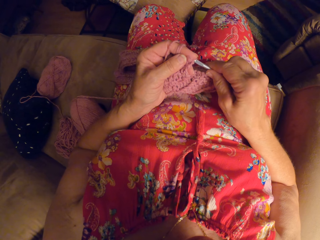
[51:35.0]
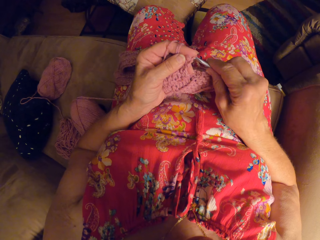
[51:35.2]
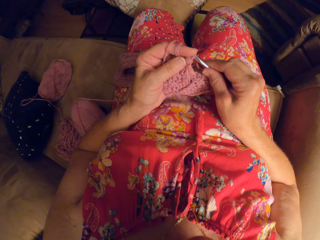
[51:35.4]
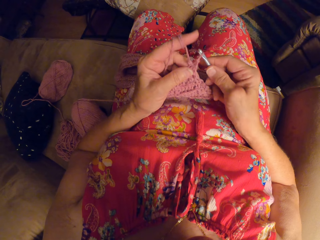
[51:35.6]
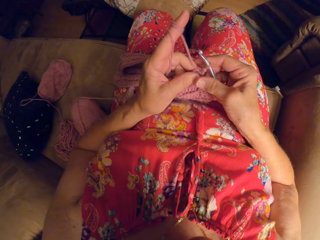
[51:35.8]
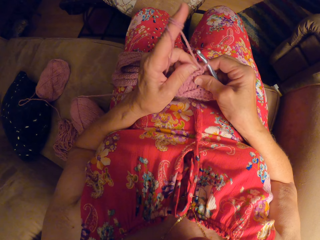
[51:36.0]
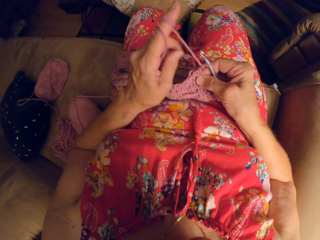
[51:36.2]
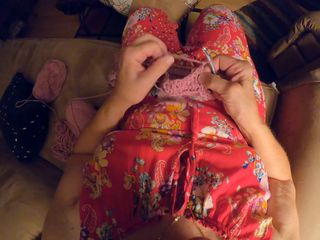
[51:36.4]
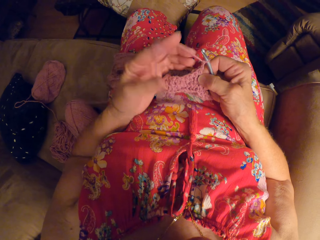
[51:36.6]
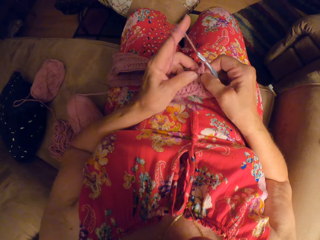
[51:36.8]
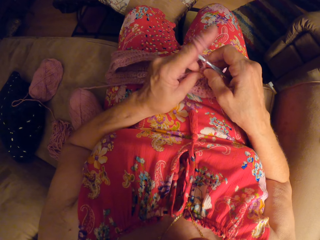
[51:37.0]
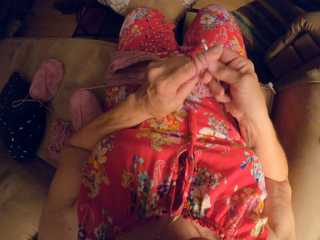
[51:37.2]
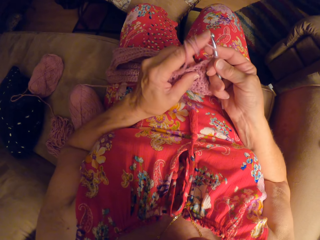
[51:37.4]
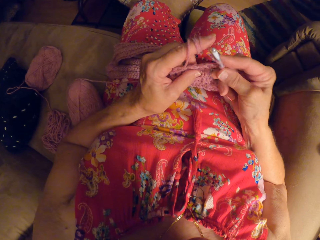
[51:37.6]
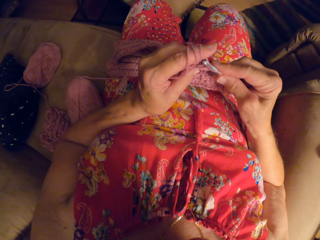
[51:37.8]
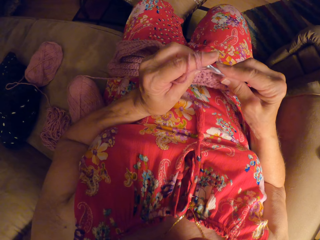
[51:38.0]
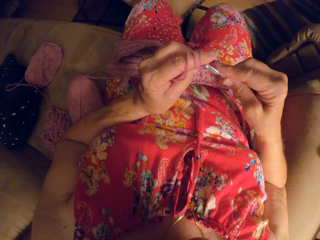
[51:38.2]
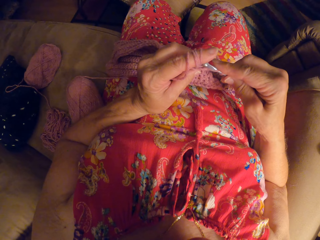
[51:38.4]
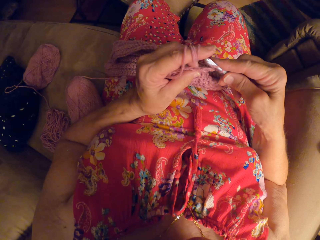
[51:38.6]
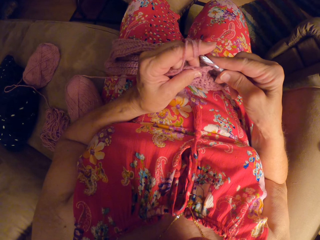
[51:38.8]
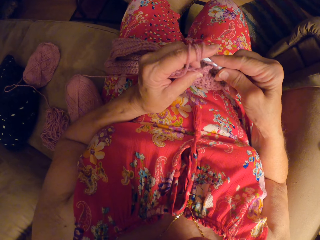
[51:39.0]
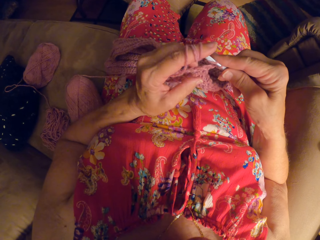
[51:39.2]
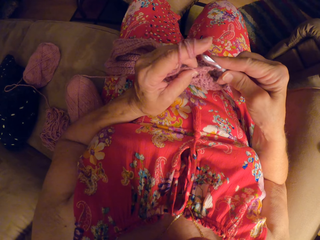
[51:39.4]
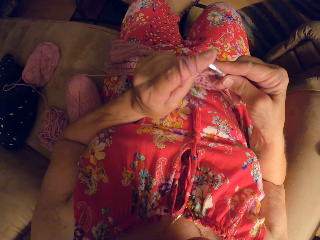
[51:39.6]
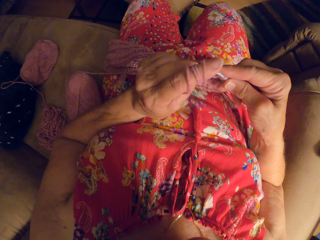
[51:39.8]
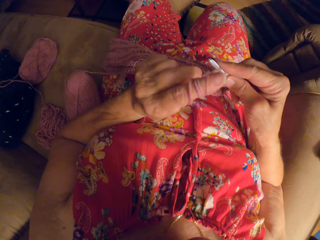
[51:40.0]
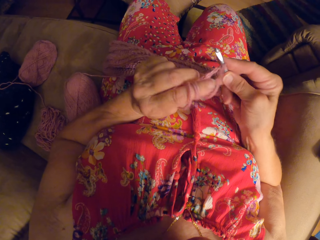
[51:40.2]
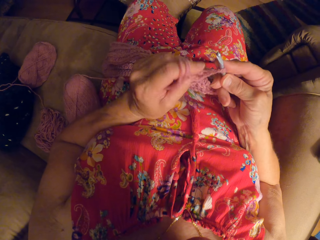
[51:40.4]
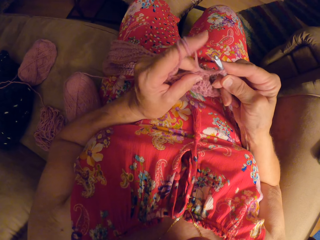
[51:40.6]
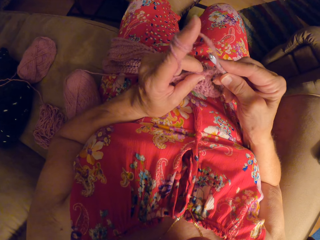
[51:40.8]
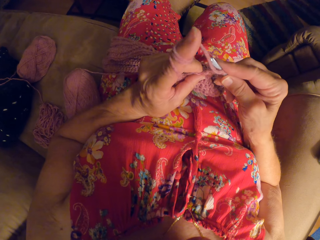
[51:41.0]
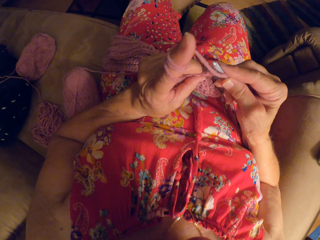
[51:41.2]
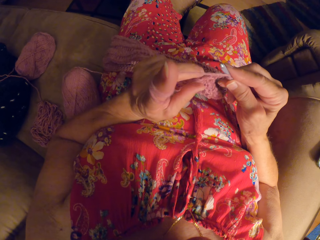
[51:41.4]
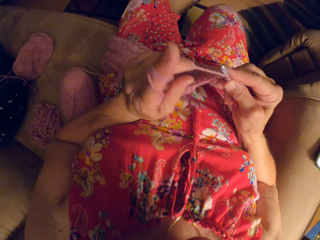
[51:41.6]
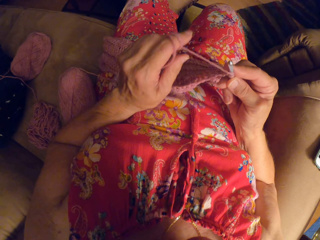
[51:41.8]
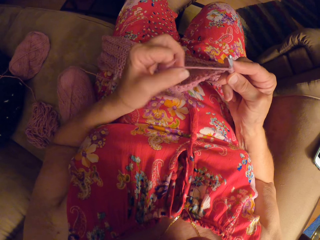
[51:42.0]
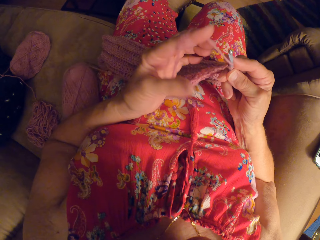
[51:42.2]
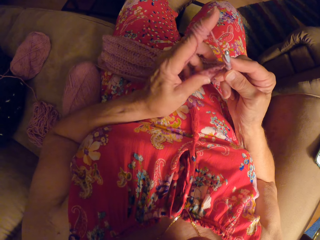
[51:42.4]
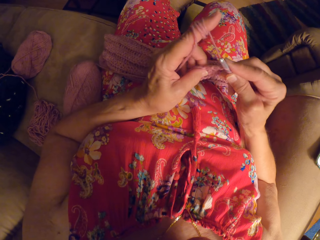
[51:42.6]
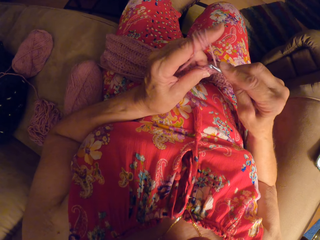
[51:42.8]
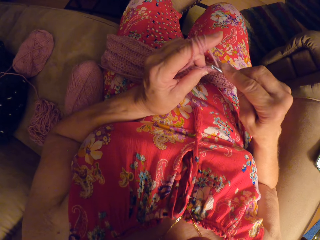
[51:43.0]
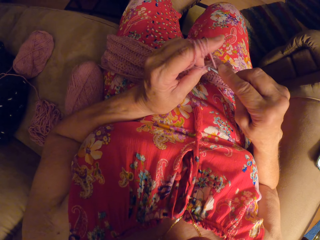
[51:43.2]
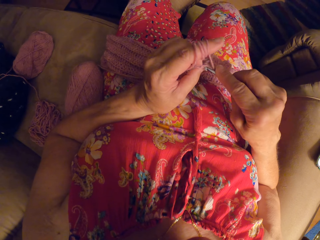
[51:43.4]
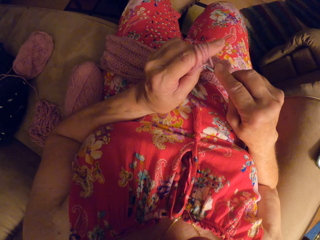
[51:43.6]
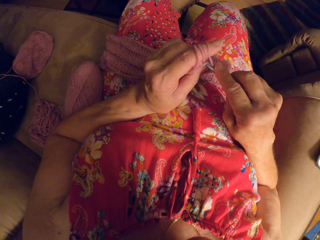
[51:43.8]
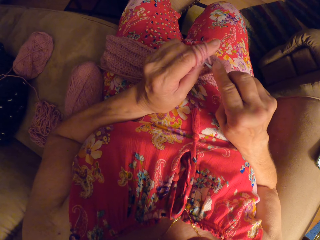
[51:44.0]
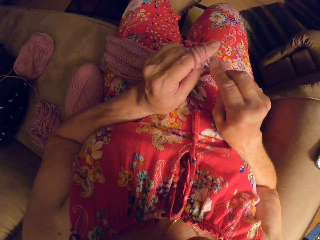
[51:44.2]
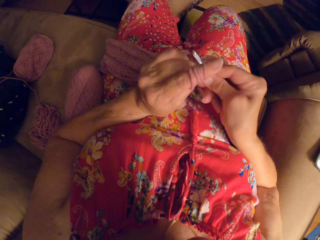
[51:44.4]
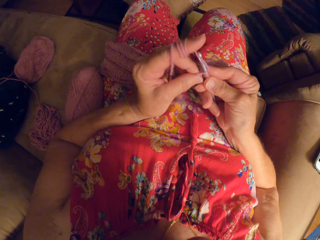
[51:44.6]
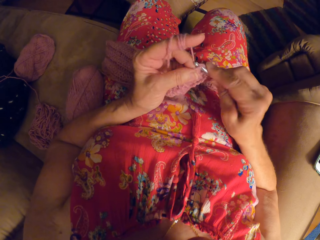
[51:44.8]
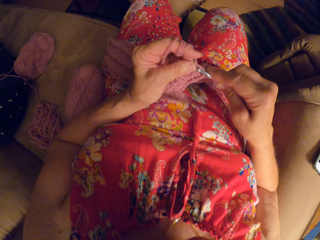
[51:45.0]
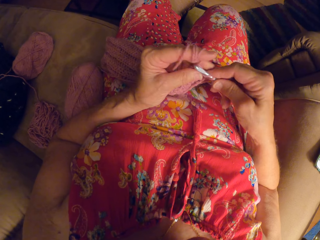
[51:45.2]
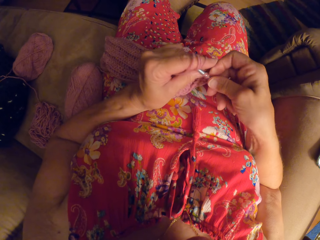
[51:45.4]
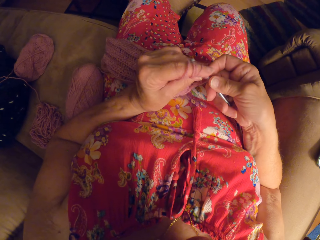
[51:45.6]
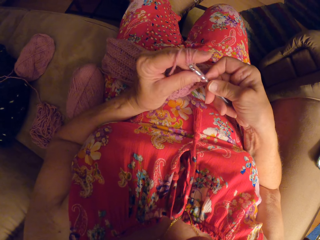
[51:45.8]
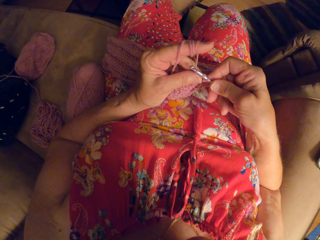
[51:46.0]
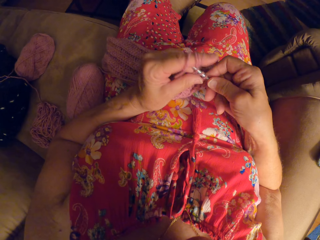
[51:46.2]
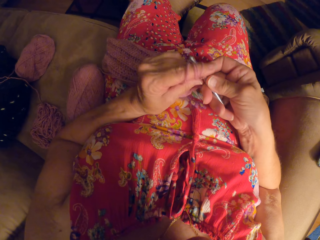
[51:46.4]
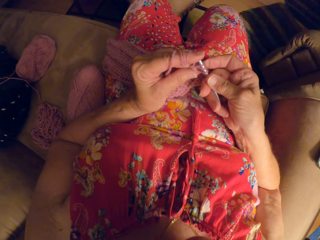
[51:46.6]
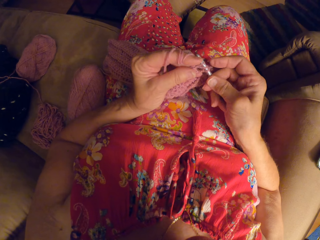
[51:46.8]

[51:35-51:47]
The camera wearer twists the thread on her finger. She weaves the fabric. She twists the thread on her finger. She weaves the fabric.

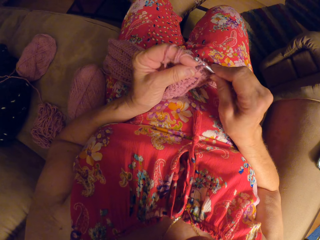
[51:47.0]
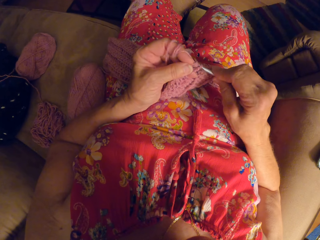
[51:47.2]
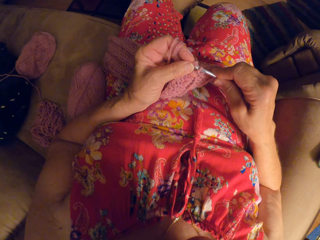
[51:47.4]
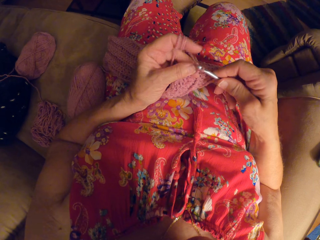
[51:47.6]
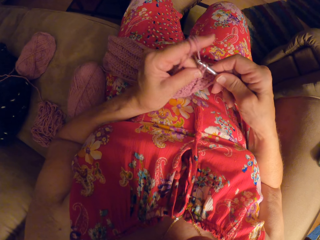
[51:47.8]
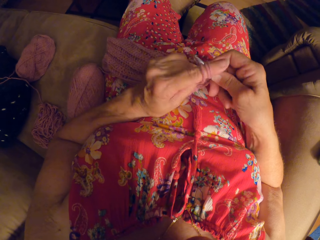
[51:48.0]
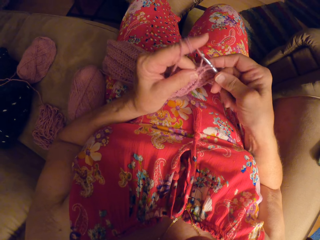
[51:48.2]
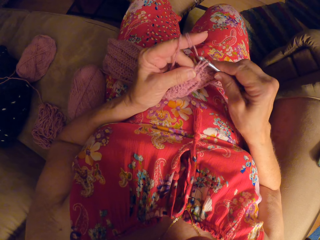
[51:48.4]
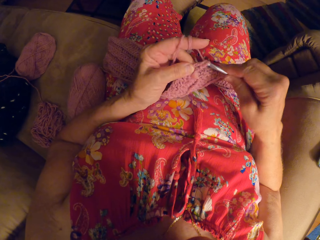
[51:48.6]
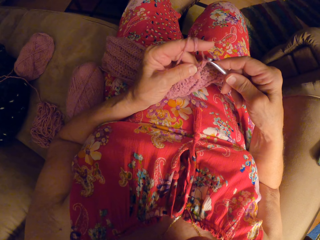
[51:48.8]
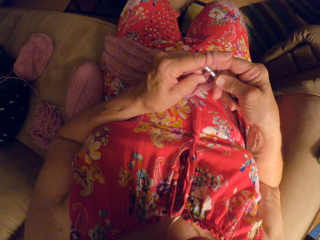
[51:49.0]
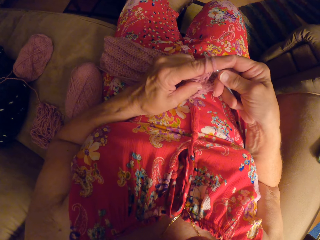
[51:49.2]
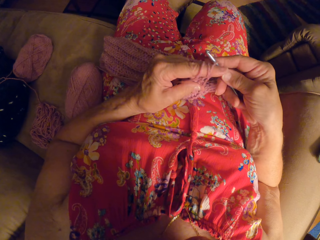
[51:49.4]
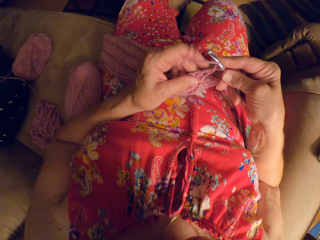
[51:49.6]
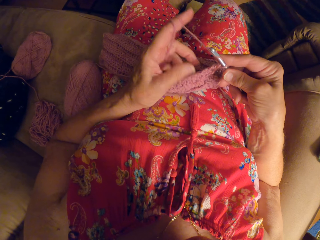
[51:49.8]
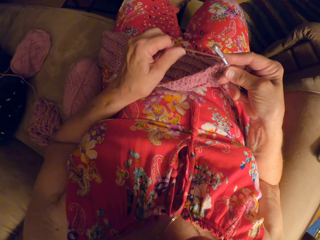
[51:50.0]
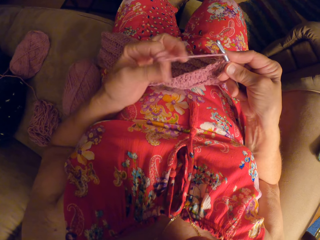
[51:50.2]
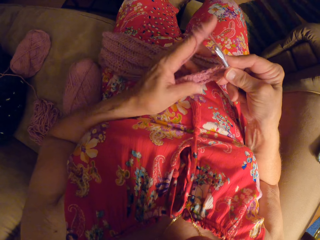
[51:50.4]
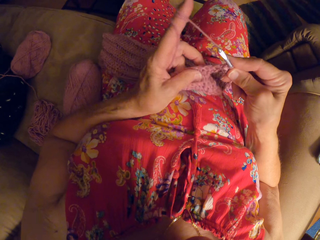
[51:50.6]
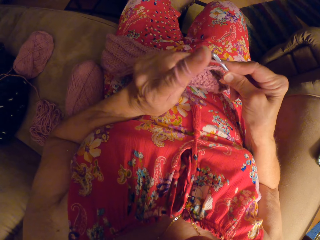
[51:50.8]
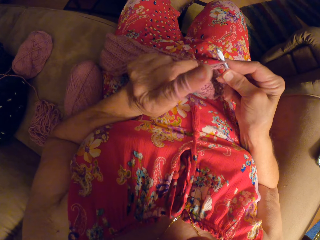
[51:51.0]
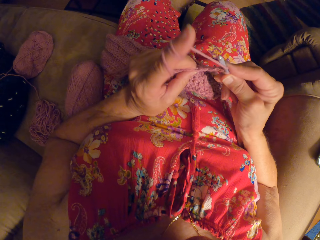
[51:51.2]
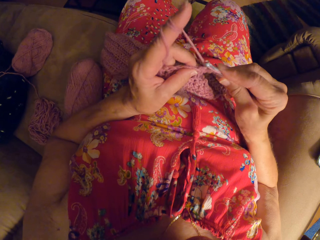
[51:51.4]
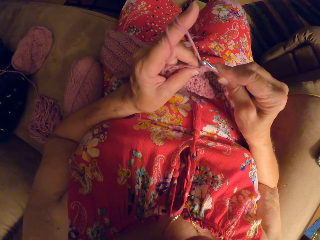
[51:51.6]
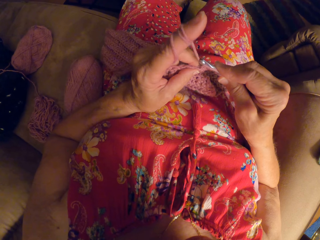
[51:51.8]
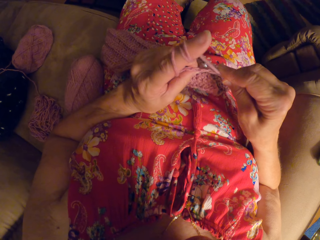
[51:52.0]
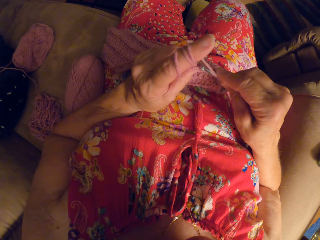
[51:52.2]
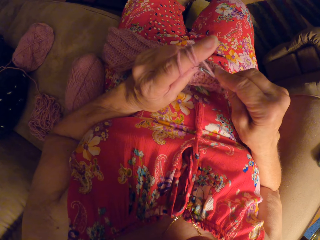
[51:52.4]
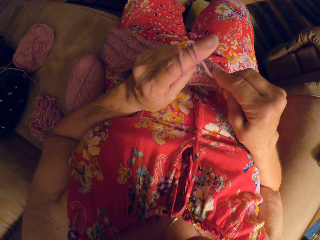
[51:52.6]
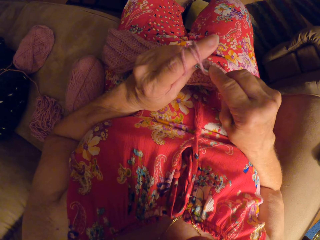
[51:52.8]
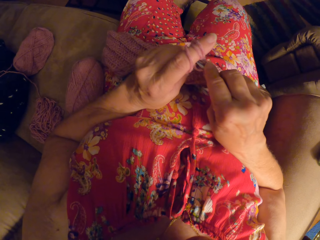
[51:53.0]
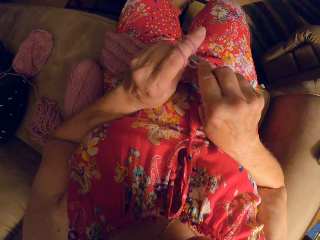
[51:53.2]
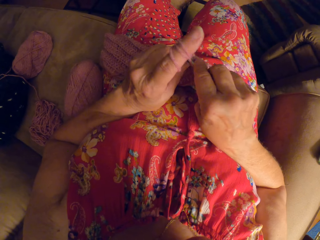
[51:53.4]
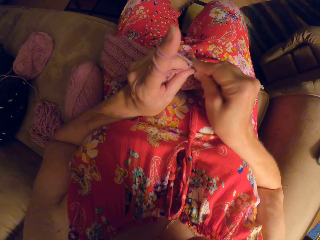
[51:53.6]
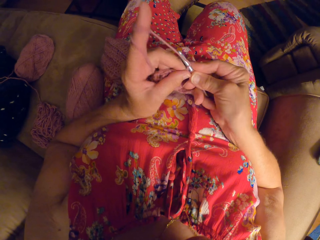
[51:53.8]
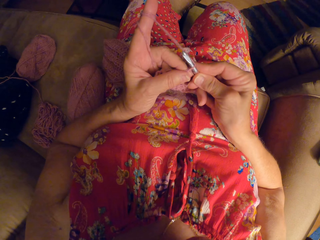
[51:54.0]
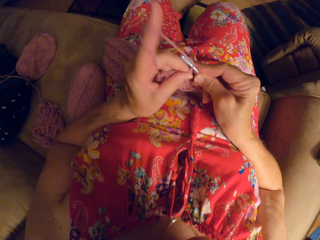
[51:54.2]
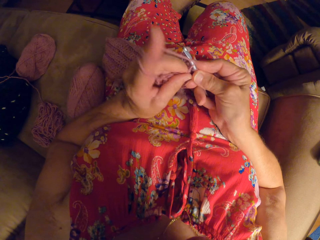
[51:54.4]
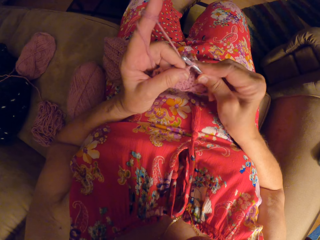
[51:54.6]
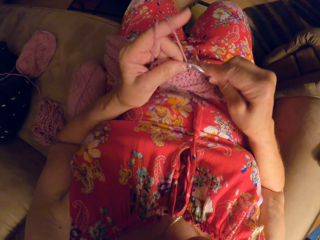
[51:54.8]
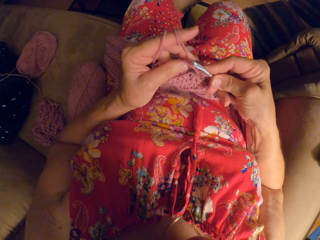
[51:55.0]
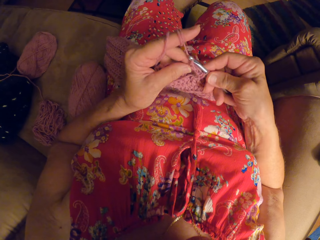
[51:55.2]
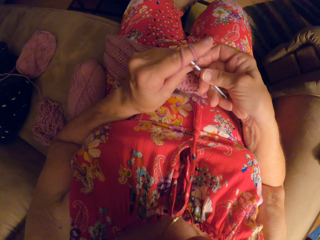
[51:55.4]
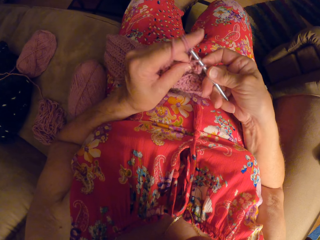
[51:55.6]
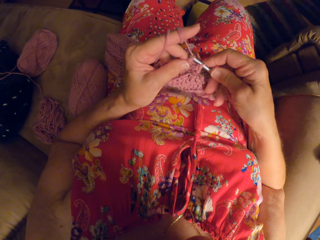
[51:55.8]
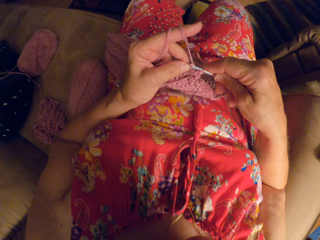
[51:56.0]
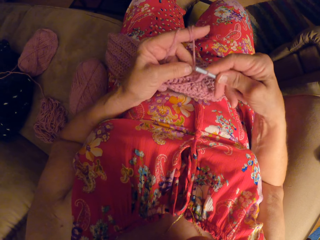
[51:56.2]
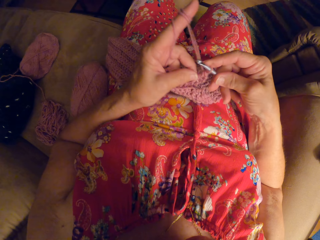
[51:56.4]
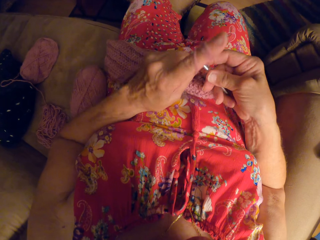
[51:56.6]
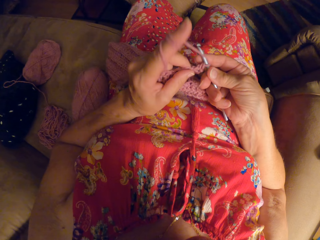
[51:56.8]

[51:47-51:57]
The camera wearer undoes the thread on her finger. She twists the thread on her finger. She weaves the fabric.
